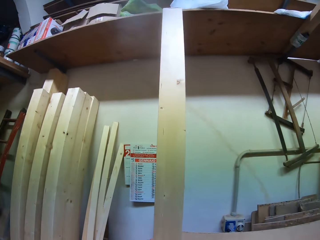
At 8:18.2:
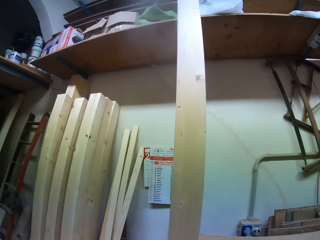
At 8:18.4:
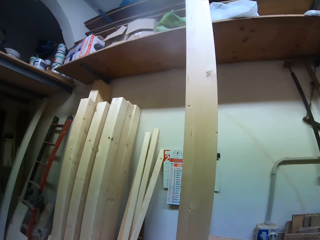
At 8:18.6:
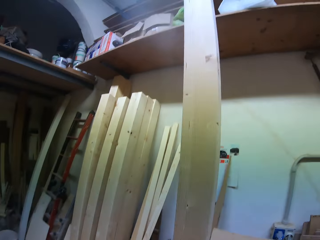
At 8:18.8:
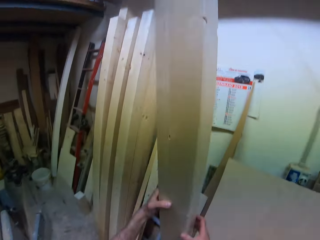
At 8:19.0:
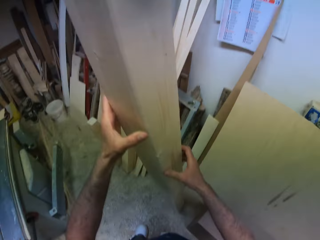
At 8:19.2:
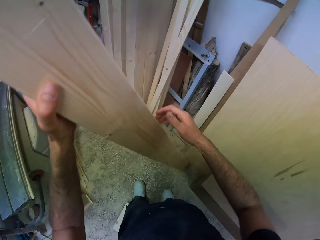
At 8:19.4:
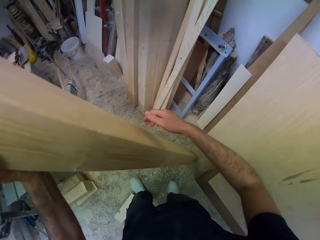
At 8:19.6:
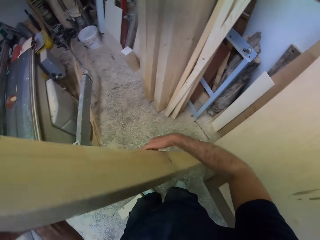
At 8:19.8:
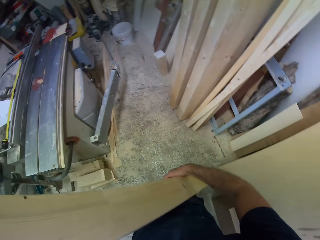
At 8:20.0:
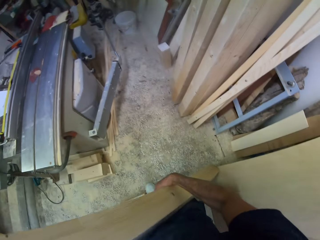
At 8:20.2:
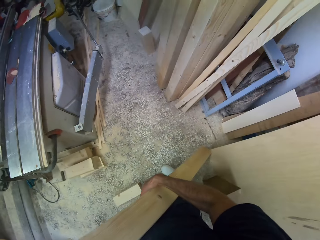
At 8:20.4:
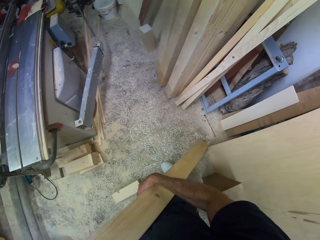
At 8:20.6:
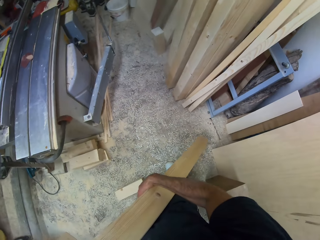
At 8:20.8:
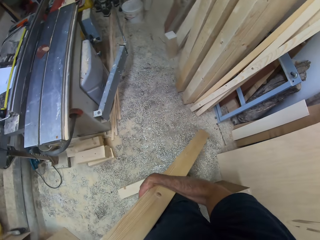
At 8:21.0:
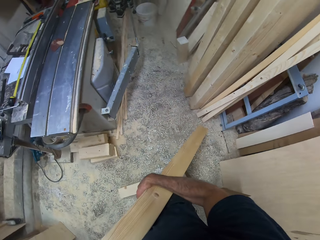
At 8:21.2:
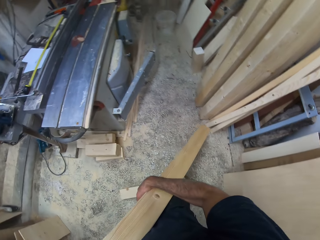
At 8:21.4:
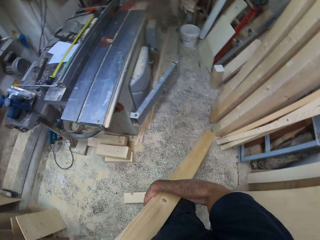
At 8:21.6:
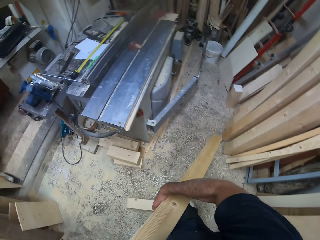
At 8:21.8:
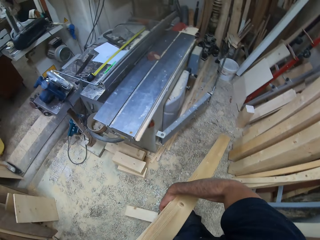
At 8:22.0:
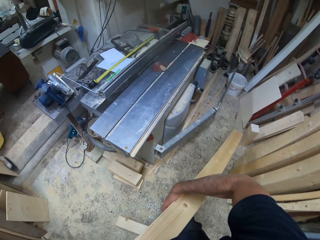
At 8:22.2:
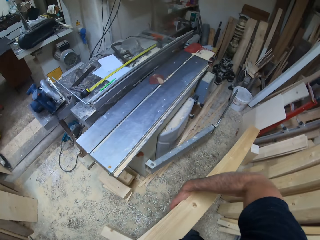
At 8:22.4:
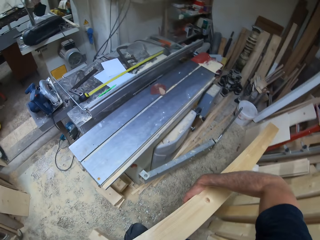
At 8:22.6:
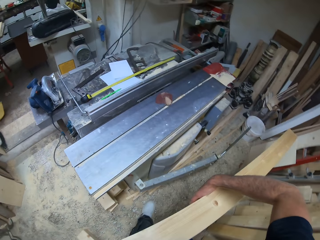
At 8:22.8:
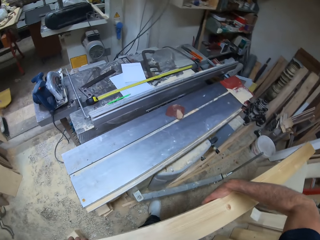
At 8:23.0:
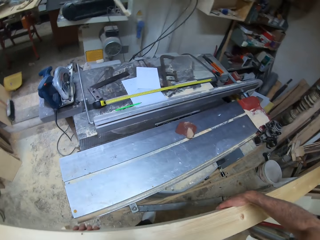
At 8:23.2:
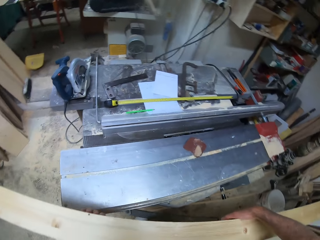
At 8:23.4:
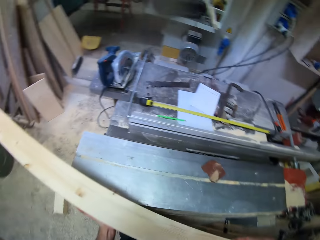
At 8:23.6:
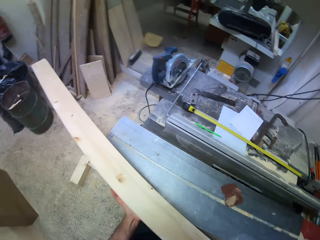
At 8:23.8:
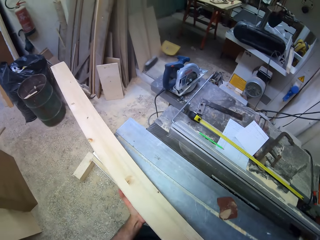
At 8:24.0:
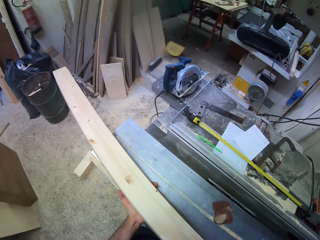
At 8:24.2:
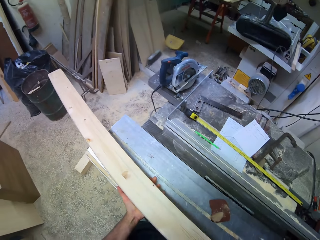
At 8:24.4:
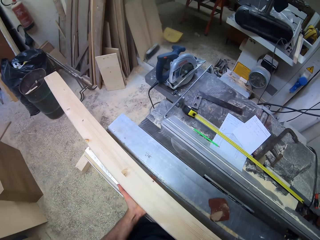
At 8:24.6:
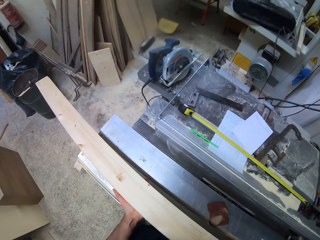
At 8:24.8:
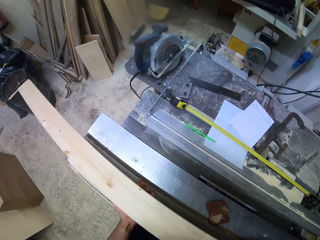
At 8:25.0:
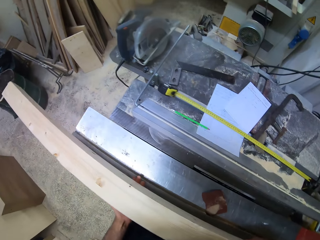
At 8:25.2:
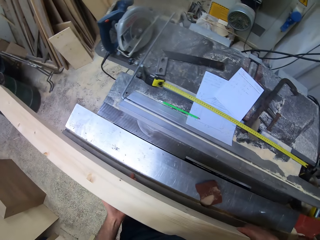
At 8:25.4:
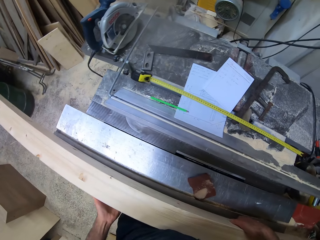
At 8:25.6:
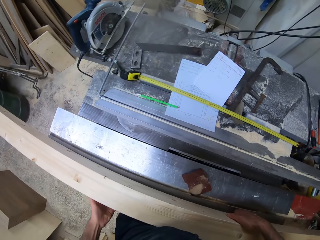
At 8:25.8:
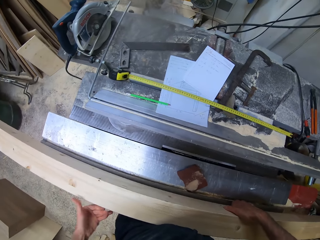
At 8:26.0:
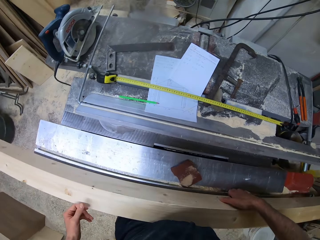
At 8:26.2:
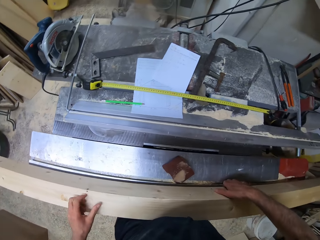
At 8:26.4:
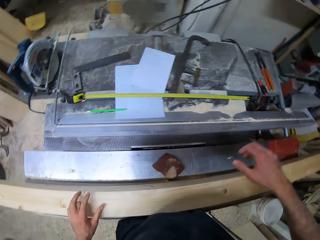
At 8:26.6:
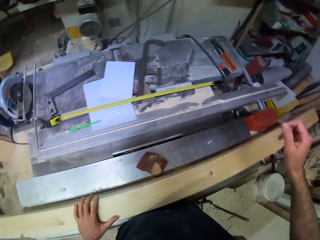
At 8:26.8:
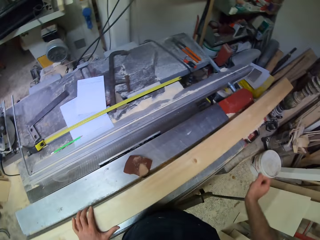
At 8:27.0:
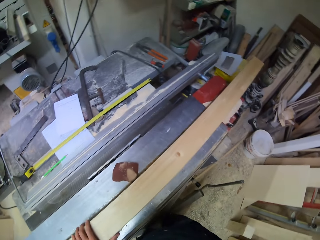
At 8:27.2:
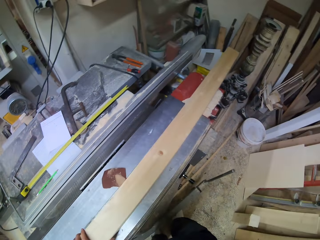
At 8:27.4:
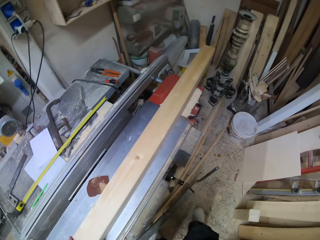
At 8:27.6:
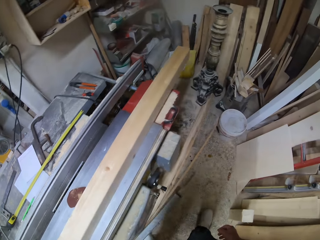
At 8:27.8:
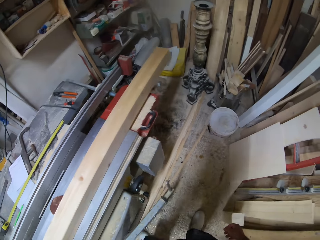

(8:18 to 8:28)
The camera wearer lifts the third piece of wood from the floor. They place the piece of wood on the wood cutting machine.

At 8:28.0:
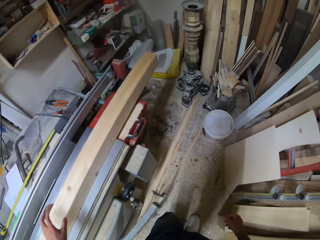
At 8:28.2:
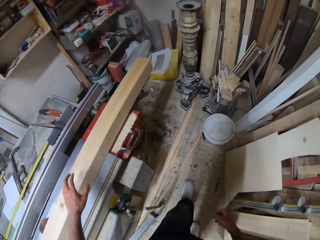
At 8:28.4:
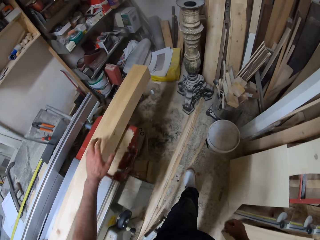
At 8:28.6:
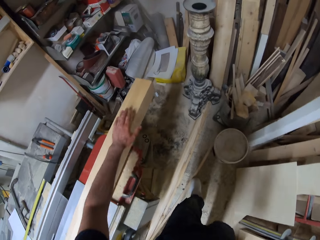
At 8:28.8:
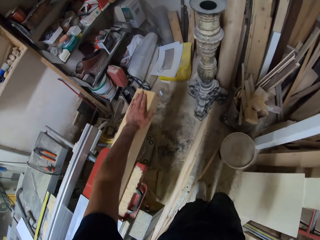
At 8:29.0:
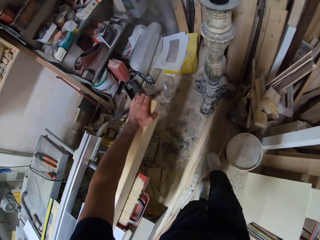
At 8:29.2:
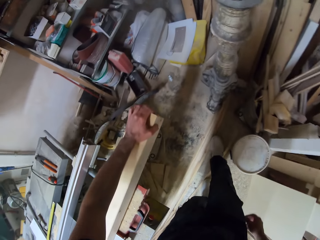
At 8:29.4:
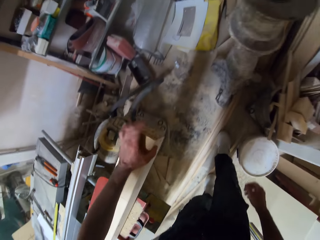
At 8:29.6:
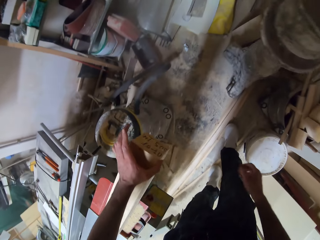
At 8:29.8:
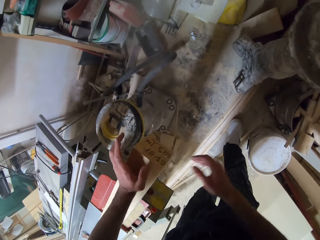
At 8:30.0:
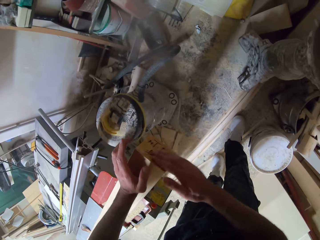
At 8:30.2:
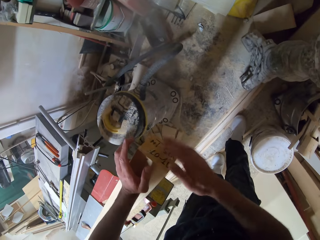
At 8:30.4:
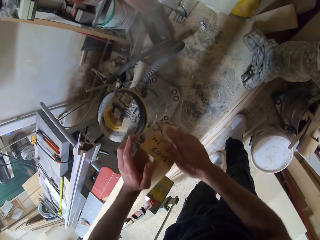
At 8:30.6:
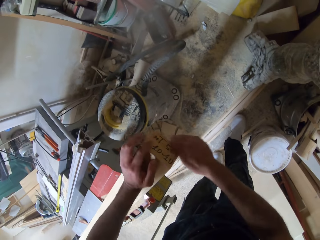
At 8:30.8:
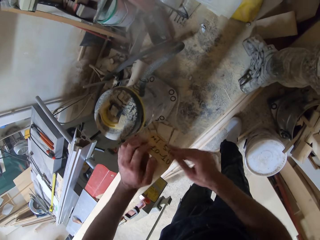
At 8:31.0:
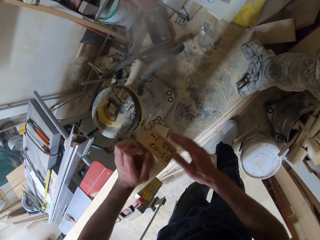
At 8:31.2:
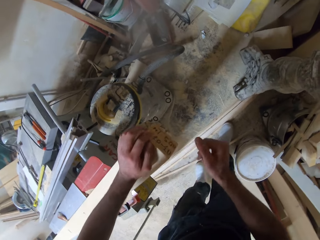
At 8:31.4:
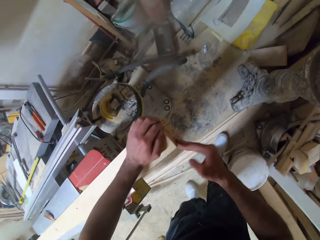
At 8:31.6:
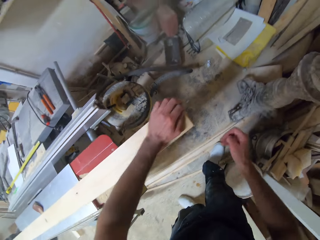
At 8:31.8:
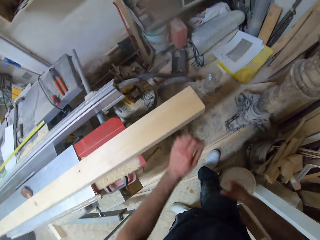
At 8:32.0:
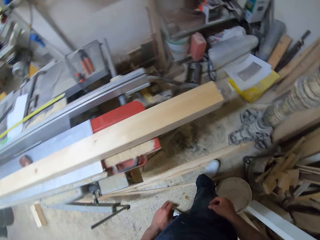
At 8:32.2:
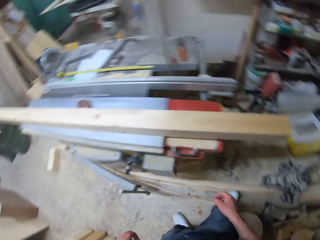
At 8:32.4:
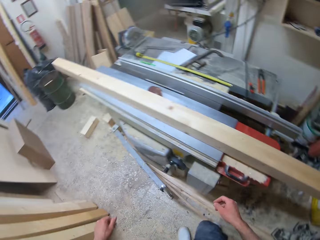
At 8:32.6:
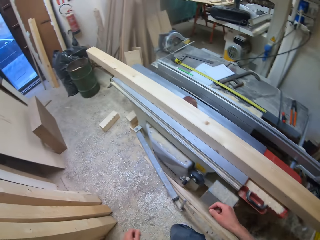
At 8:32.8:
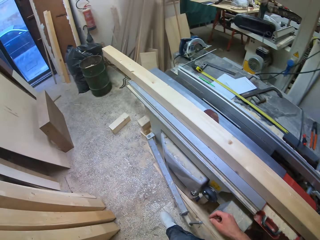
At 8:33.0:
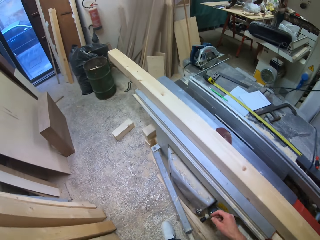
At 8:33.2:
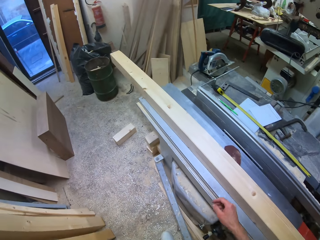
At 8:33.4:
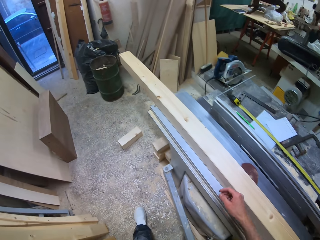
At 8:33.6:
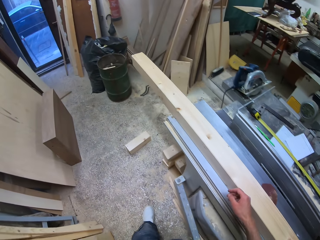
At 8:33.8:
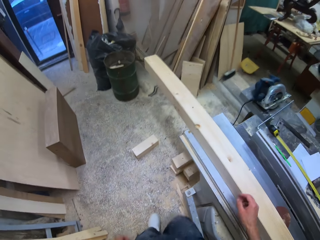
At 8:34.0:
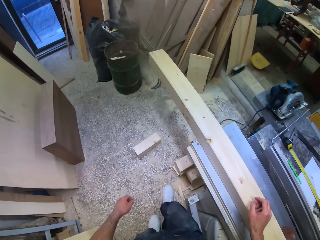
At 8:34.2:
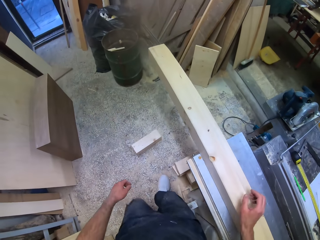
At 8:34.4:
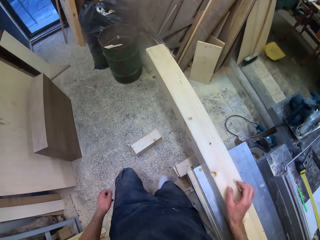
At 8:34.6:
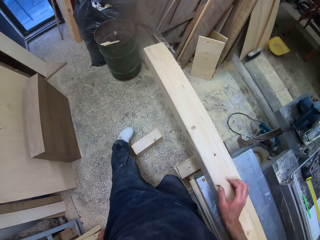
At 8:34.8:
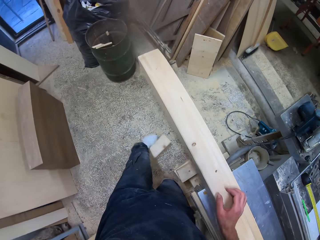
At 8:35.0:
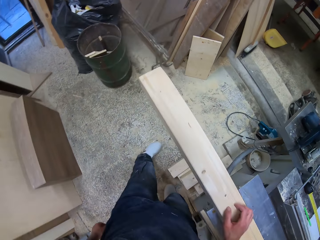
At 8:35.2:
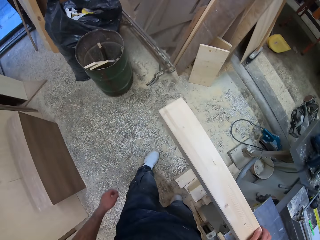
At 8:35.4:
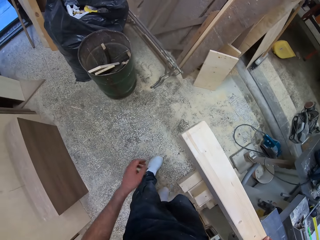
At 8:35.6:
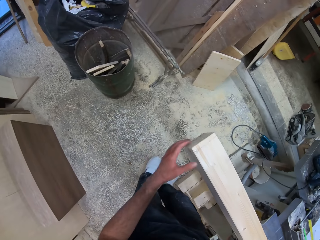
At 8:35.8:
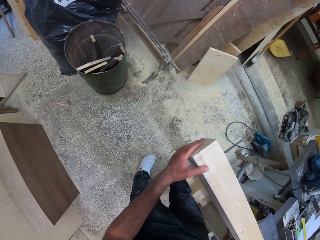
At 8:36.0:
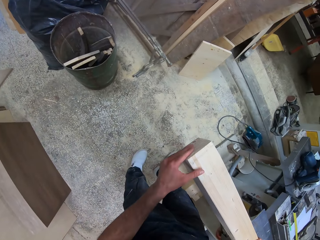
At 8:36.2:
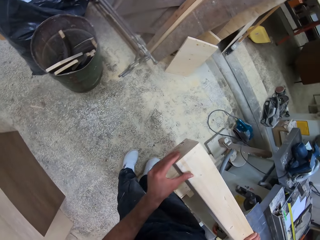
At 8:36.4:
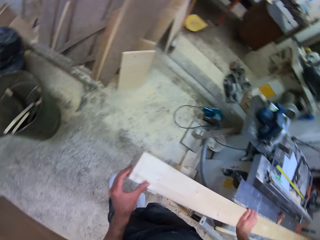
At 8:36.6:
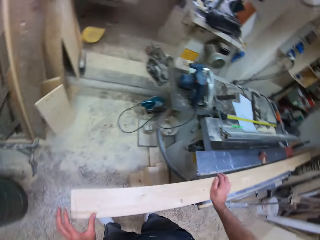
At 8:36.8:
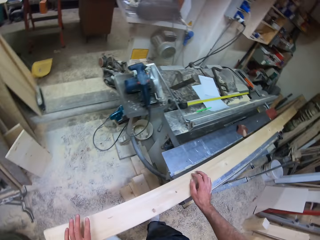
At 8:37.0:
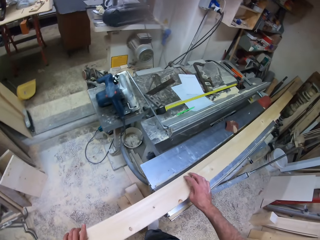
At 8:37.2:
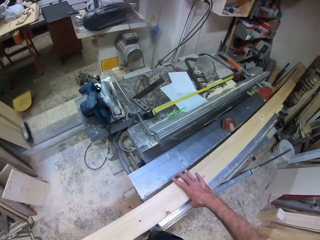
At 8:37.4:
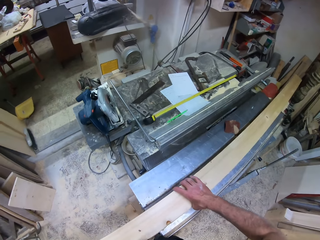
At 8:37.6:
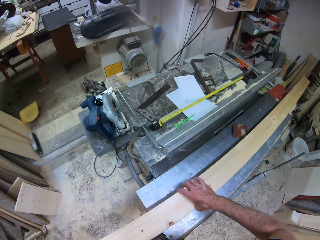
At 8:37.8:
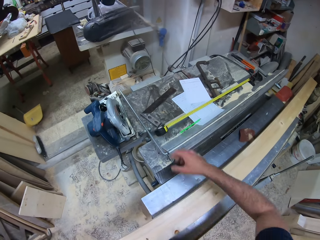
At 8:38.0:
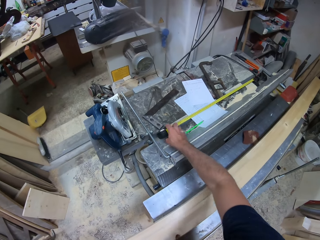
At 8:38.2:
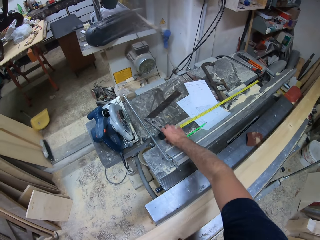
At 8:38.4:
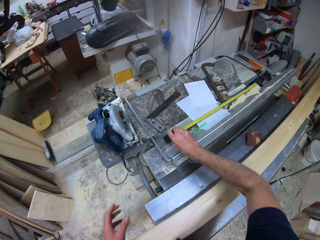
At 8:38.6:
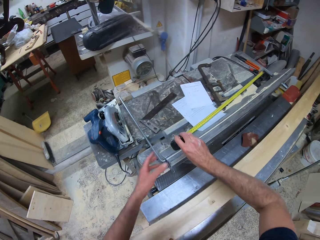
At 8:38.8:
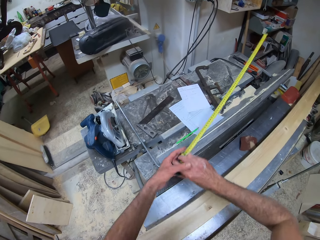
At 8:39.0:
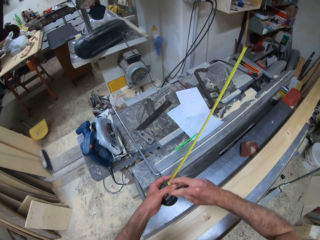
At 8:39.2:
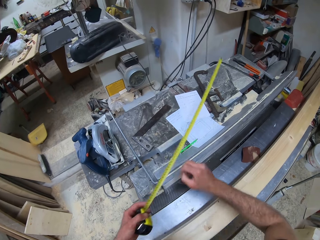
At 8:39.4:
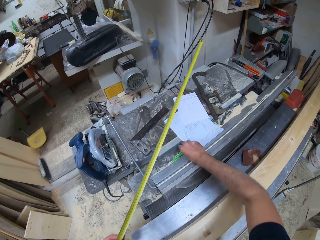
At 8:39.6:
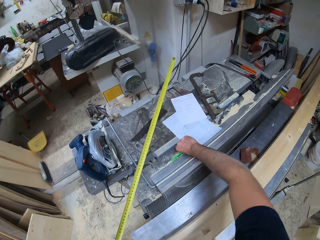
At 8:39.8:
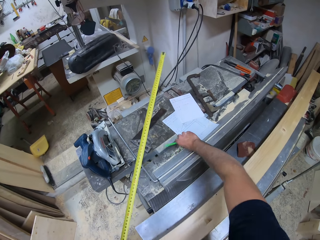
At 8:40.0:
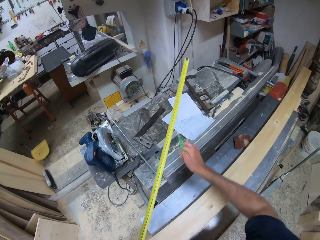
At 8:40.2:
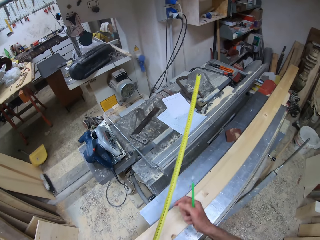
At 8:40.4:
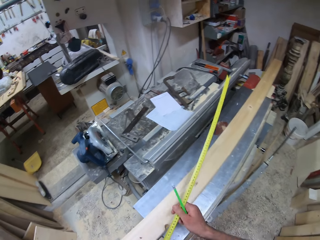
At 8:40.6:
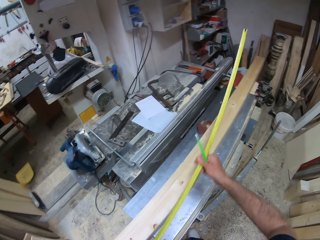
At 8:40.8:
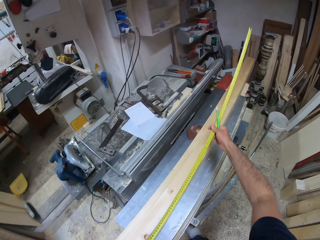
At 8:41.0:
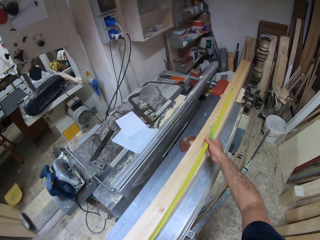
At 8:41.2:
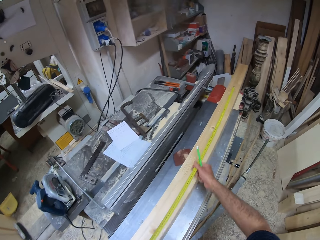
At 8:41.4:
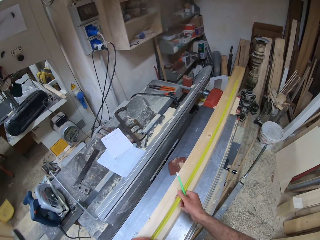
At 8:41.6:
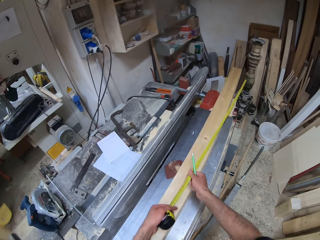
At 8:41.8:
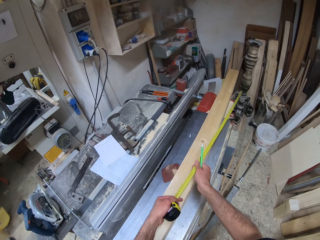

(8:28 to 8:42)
The camera wearer dusts off the piece of wood with his hand. He walks around the router table. He moves a small piece of wood with his leg. He moves the piece of wood on the wood cutting machine. He picks up the measuring tape from the wood cutting machine. He picks up the pencil from the wood cutting machine. He stretches out the measuring tape.
